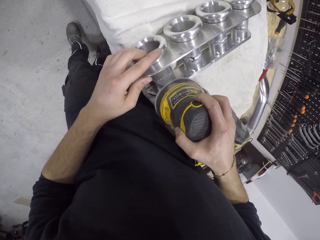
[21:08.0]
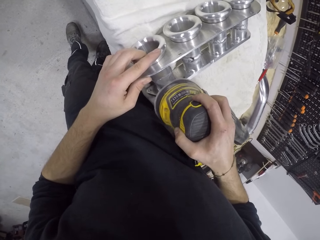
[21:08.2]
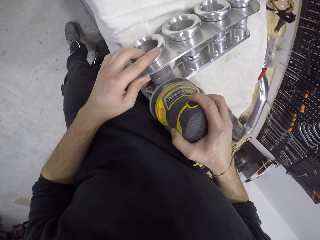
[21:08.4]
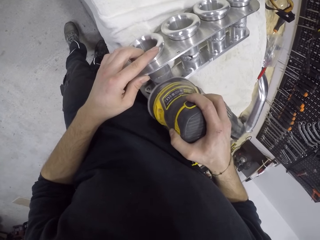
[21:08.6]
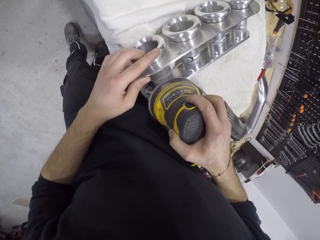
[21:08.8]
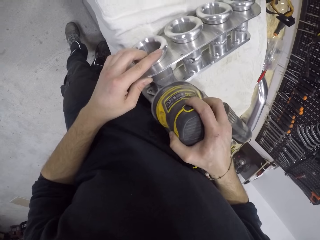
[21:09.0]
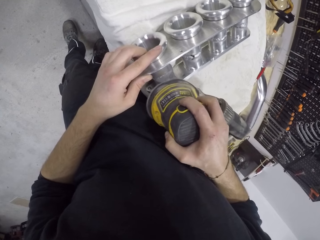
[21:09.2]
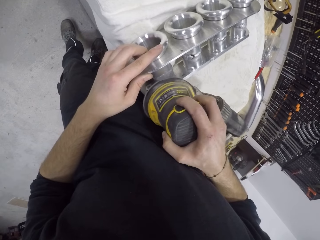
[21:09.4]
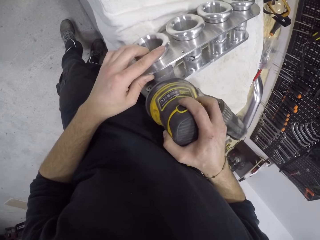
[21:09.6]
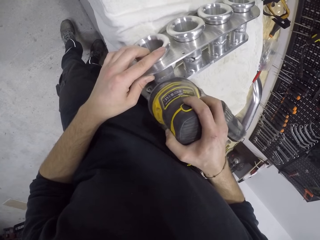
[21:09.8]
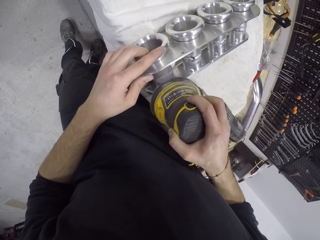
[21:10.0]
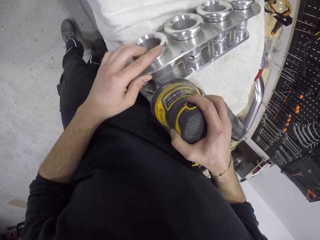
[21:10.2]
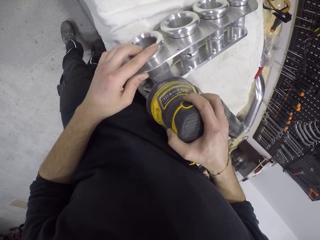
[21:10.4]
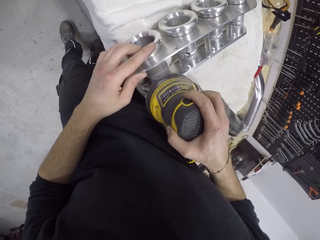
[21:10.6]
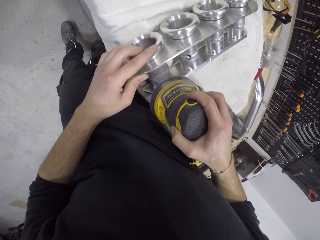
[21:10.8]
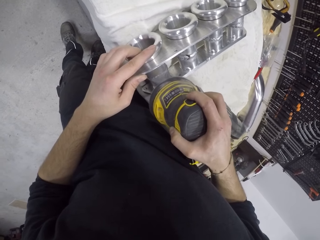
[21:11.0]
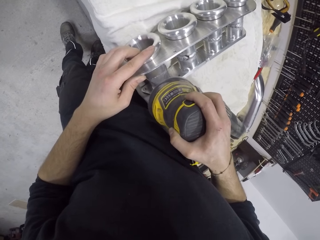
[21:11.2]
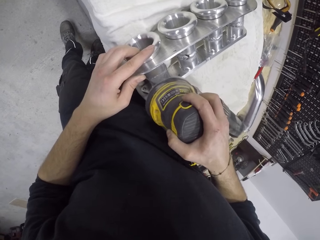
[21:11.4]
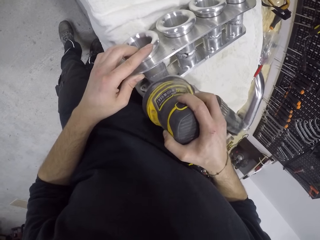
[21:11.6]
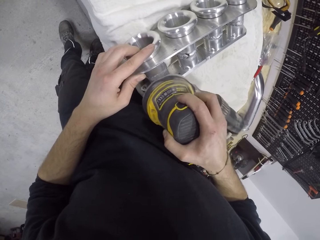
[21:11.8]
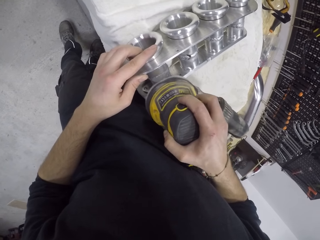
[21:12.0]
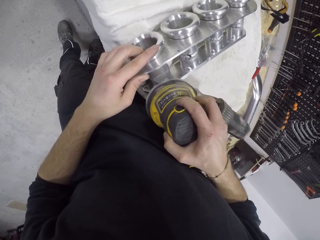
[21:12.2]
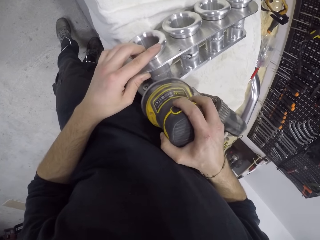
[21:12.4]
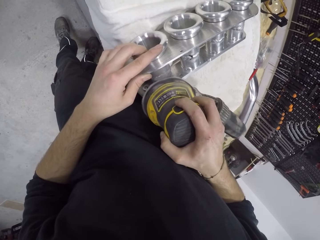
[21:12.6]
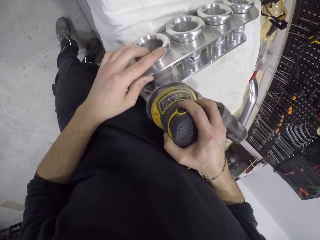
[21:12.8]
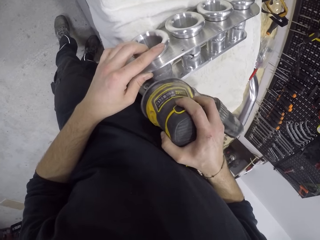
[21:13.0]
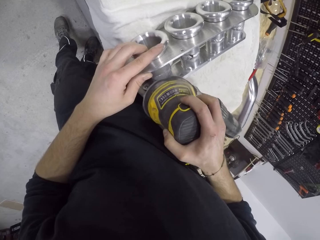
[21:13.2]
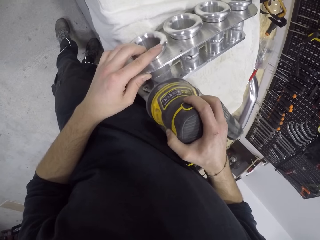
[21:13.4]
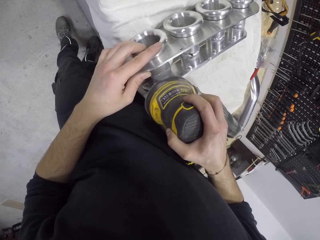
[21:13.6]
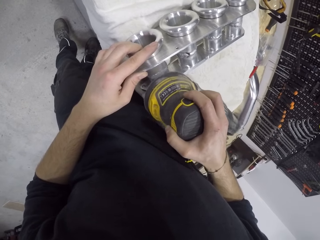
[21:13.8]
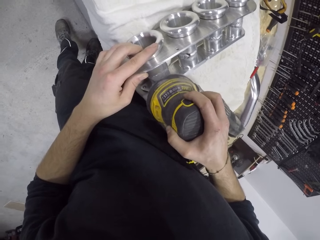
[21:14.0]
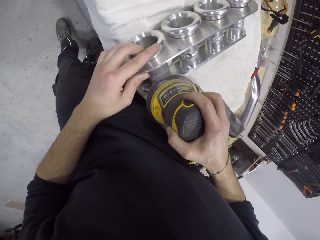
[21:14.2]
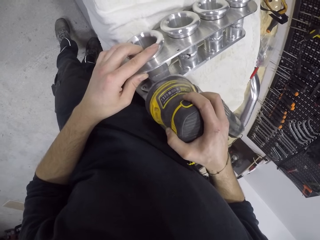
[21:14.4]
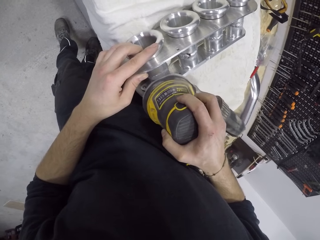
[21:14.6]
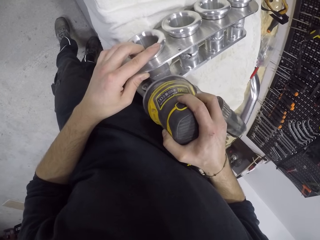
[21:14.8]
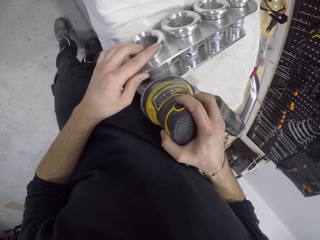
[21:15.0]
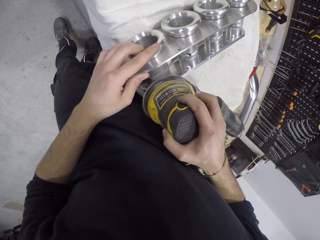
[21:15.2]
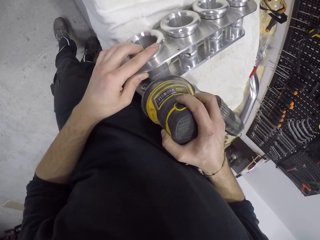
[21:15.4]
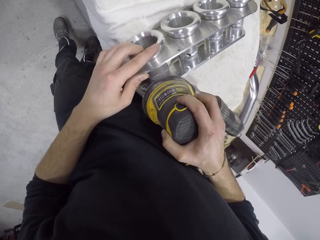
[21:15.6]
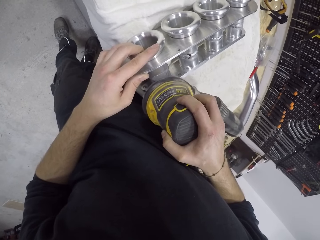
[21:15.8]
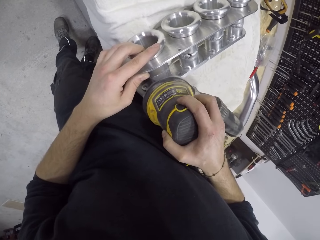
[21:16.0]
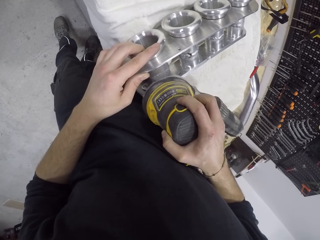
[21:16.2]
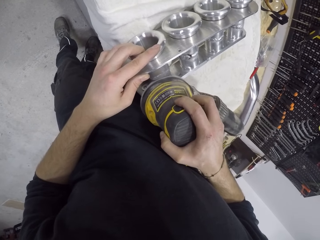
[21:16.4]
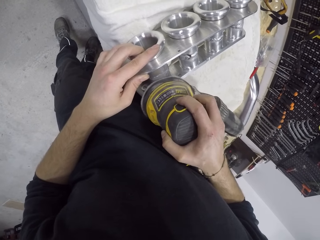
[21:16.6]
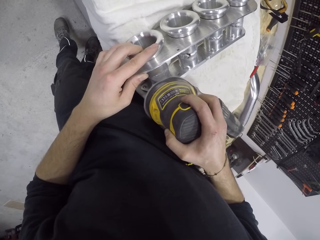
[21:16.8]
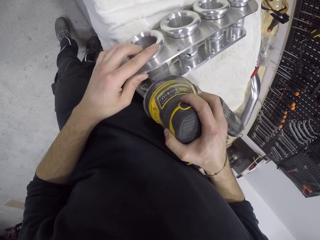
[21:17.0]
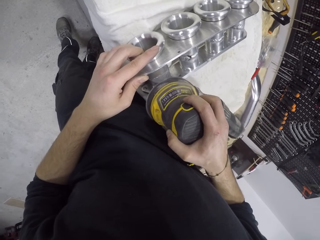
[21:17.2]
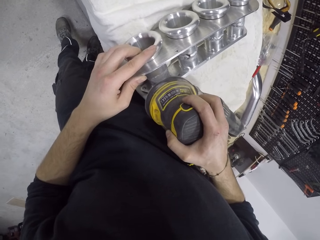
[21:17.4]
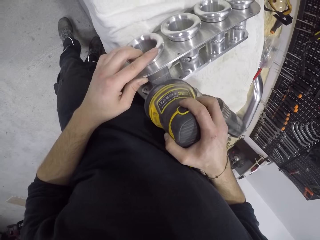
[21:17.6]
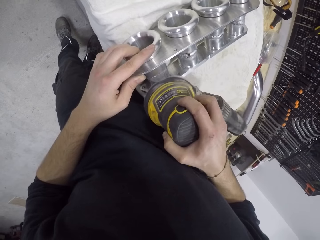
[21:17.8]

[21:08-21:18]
The camera wearer grinds the manifold with a grinder machine.

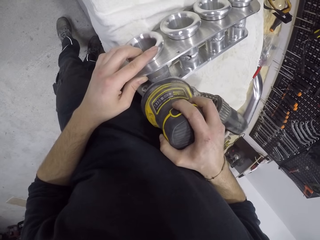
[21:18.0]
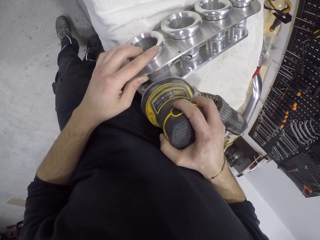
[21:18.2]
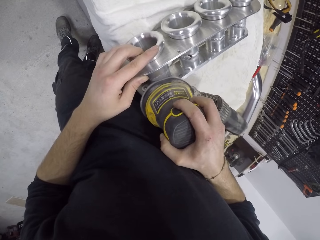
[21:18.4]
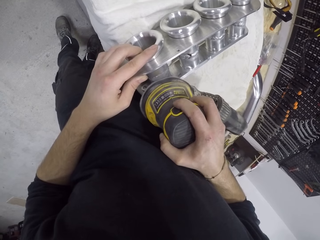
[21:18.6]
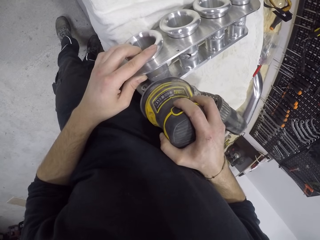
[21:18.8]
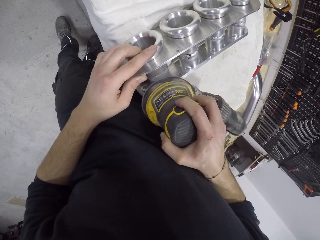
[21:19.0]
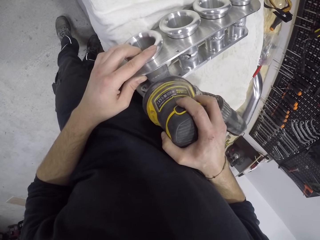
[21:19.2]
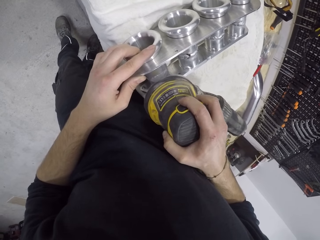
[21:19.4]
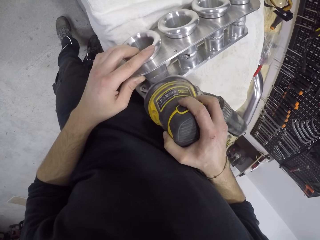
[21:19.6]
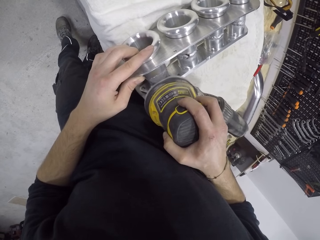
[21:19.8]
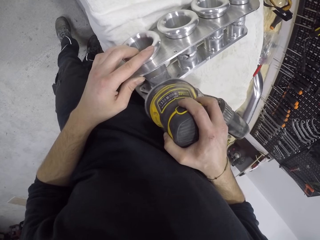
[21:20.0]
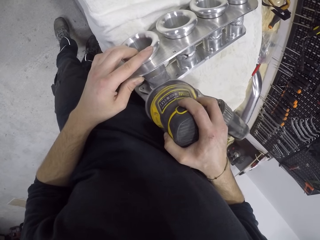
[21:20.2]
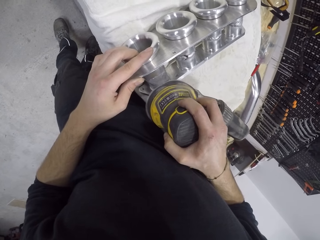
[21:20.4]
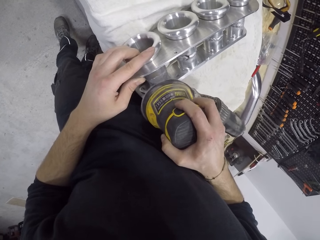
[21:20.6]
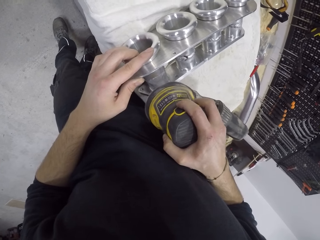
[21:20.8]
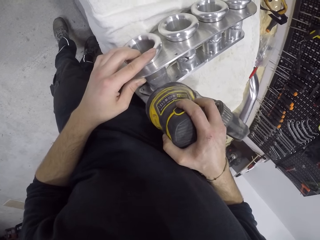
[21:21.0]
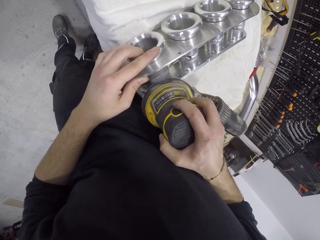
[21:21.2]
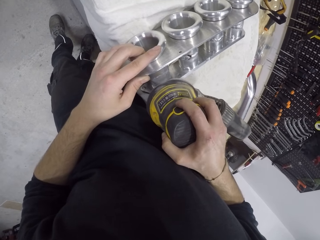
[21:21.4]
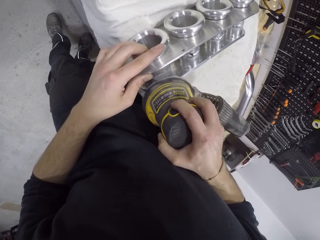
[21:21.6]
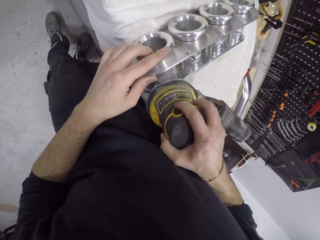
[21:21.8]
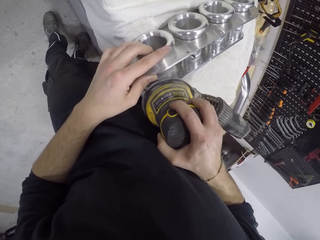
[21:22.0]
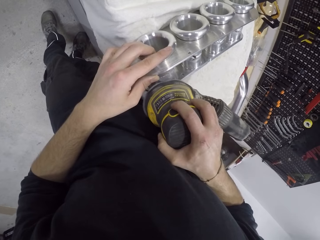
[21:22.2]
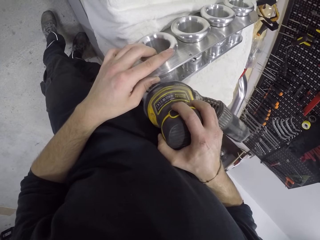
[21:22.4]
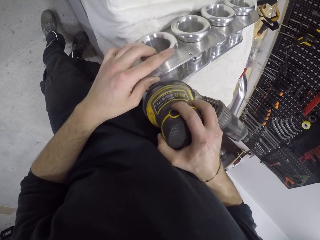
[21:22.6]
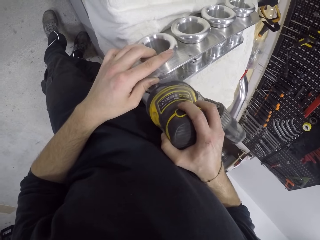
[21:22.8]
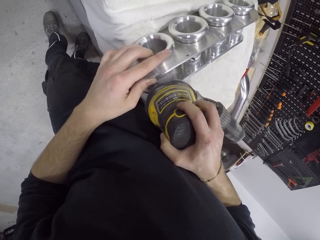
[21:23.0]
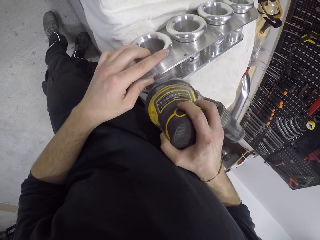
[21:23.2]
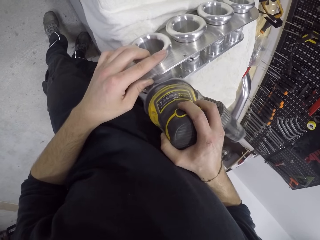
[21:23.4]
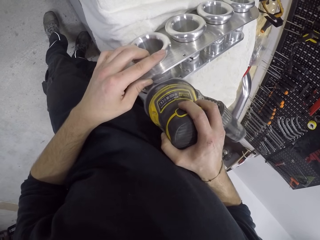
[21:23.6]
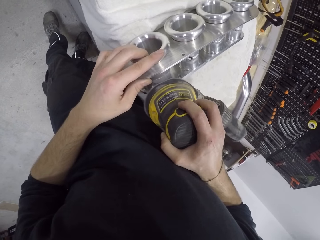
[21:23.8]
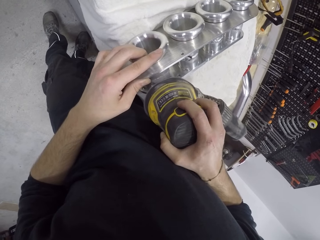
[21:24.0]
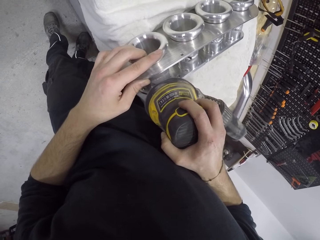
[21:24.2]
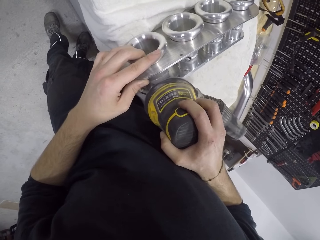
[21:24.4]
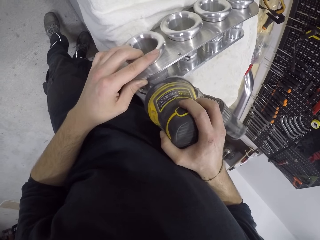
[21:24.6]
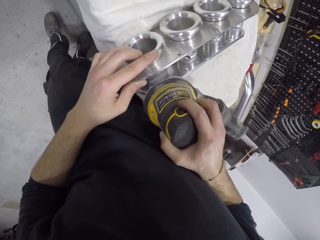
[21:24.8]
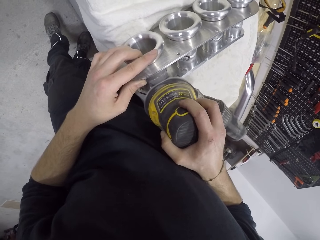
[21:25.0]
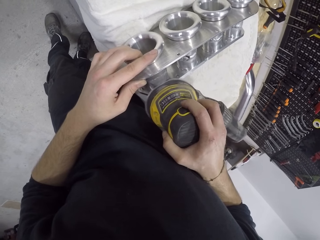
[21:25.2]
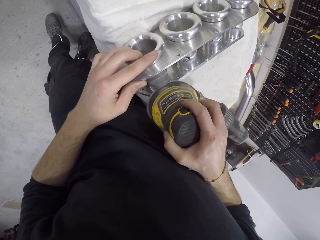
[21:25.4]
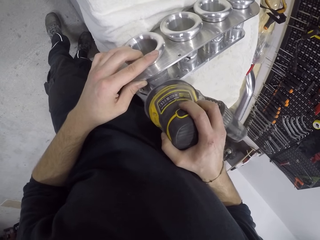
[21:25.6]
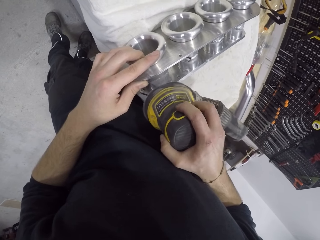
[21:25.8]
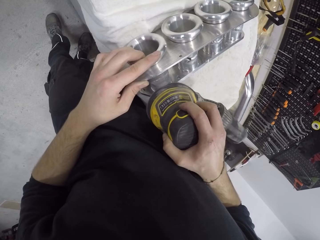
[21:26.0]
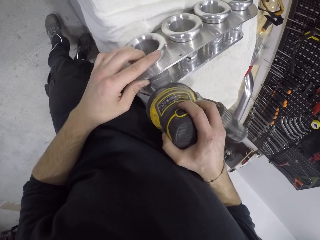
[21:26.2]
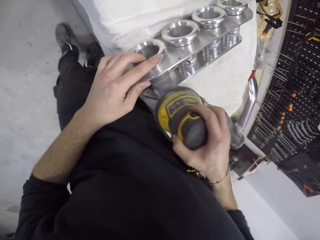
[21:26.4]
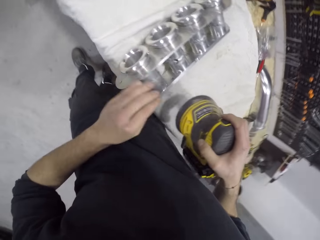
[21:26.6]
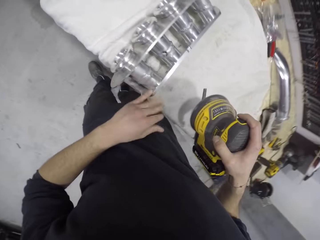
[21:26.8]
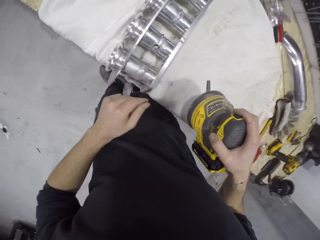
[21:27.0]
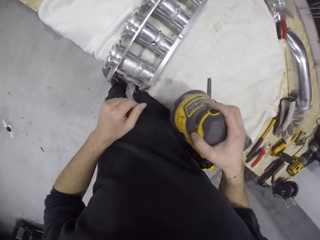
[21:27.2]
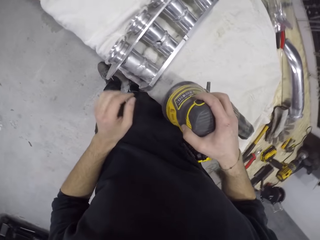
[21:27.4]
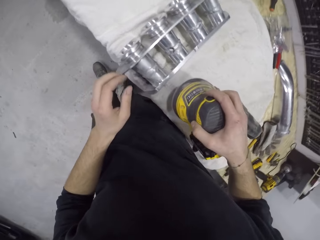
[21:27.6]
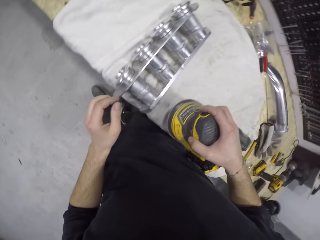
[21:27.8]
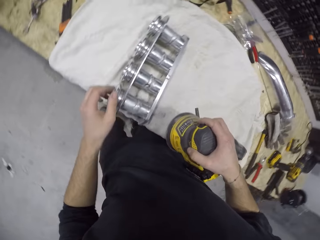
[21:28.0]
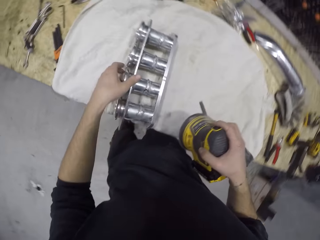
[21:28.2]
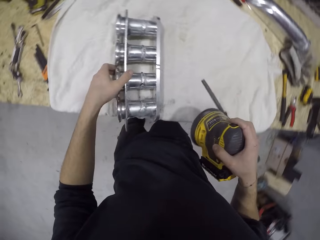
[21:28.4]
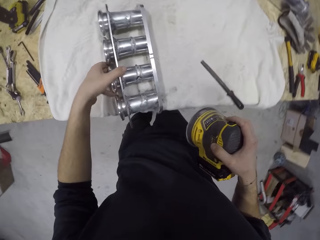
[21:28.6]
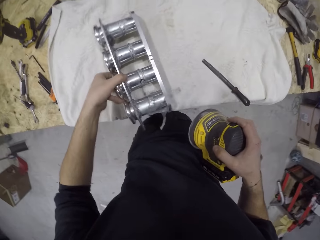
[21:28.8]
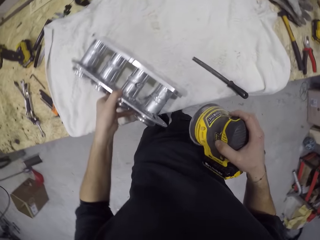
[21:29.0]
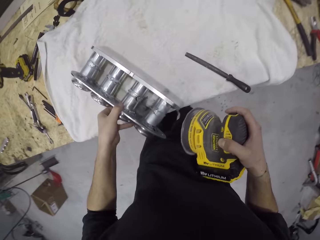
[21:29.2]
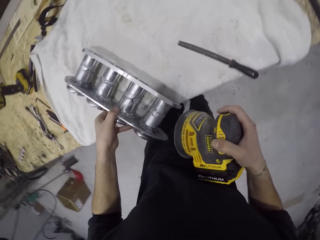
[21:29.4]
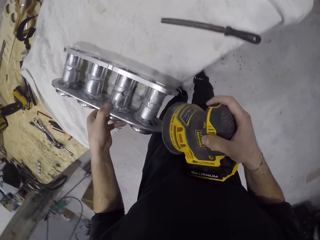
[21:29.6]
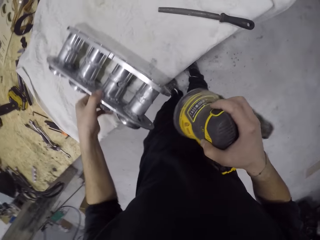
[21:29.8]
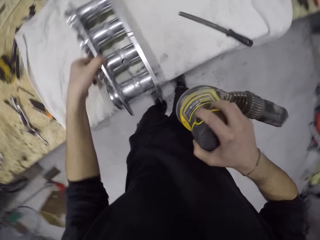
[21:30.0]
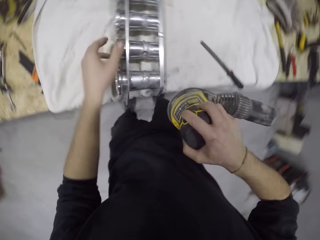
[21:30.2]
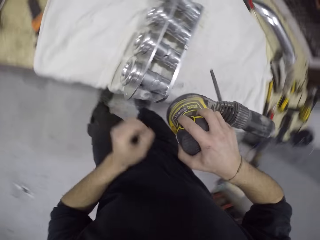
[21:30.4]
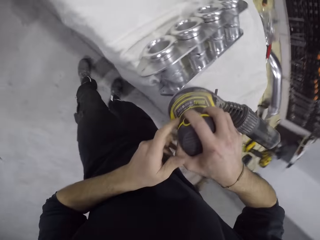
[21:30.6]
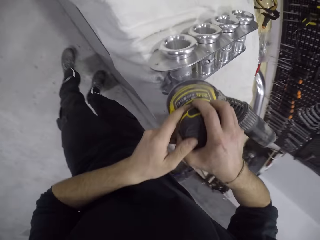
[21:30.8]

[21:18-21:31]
The camera wearer grinds the manifold with a grinder machine. He wipes the manifold on the table with his left hand. He moves the manifold on the table with his left hand. He turns the manifold.
